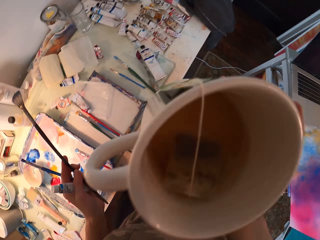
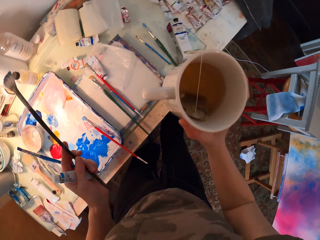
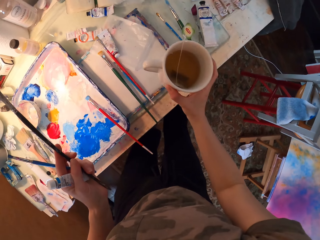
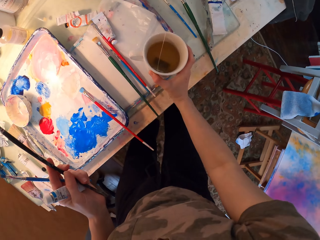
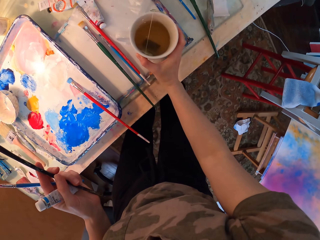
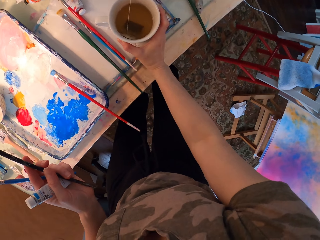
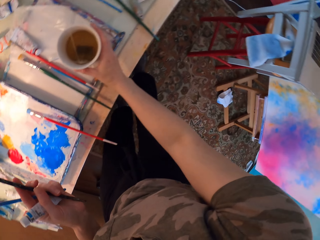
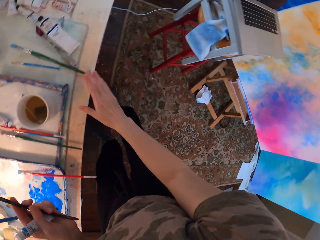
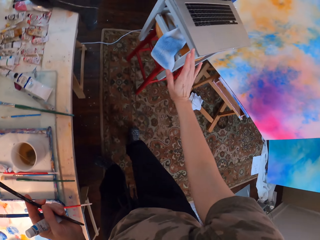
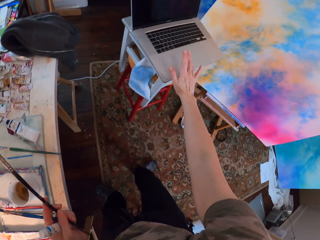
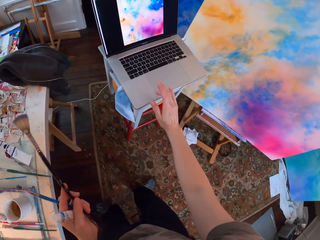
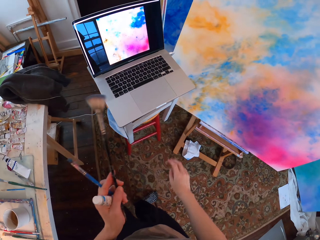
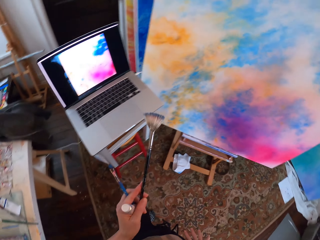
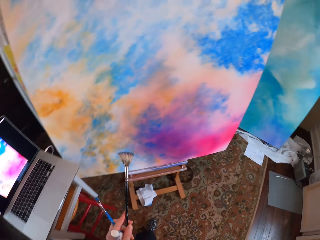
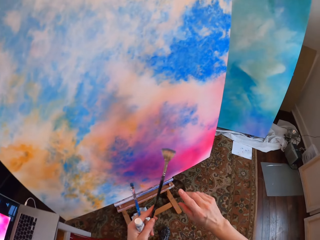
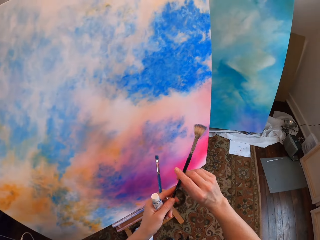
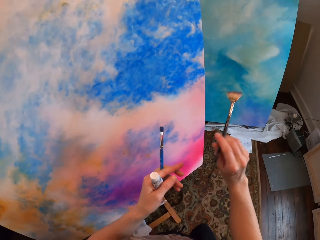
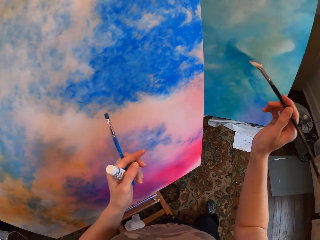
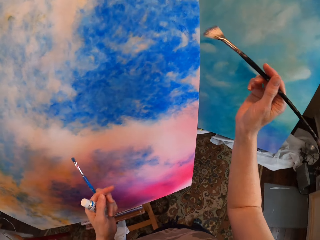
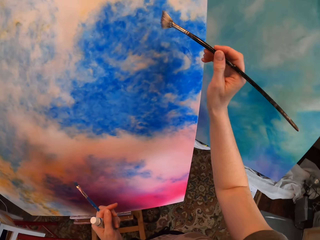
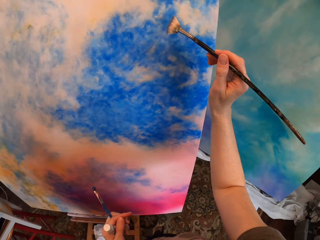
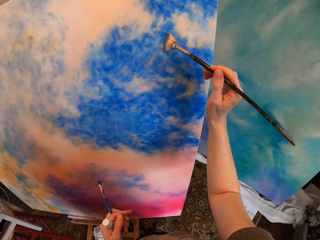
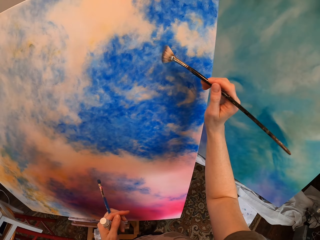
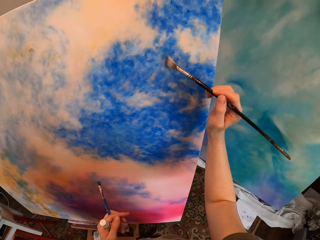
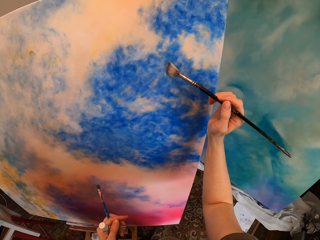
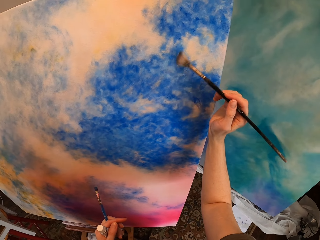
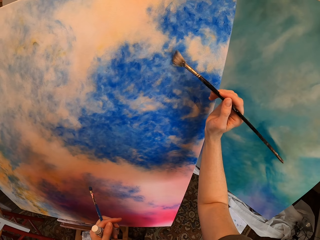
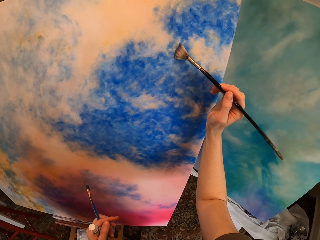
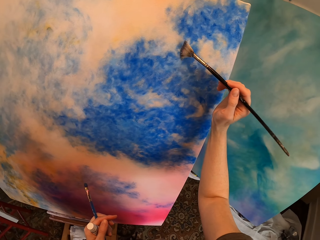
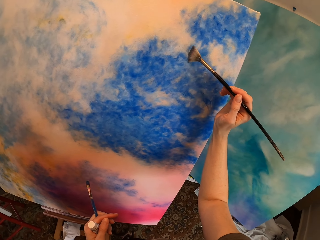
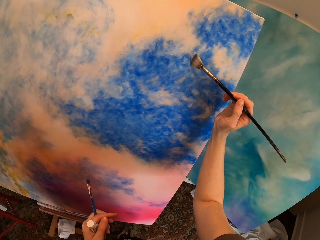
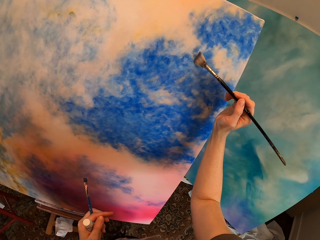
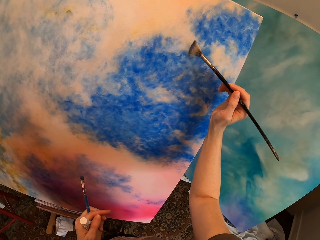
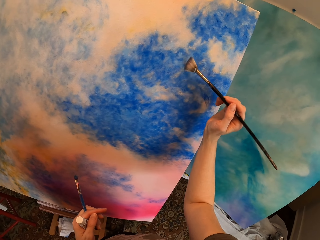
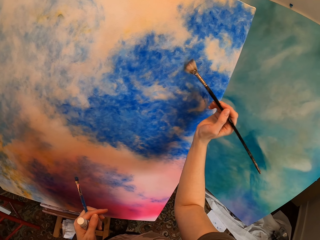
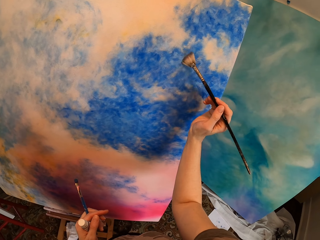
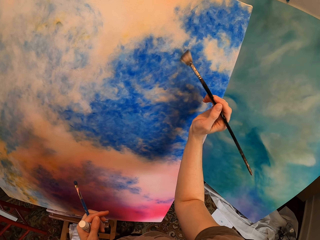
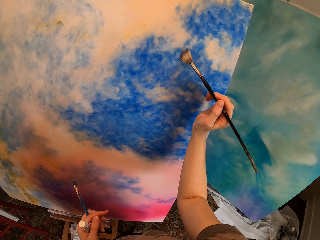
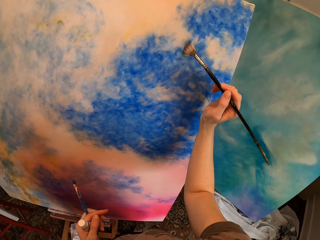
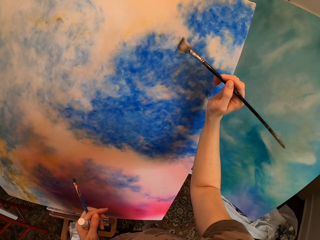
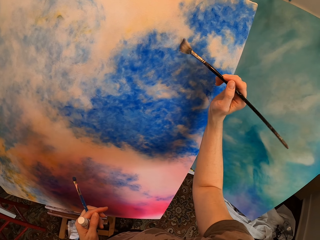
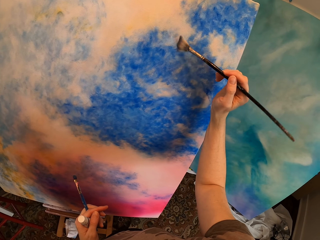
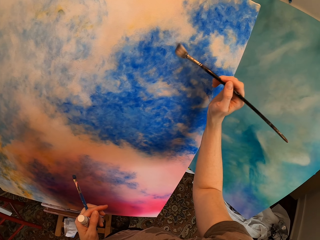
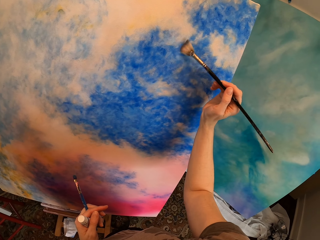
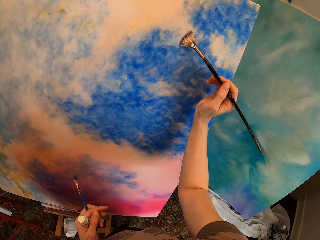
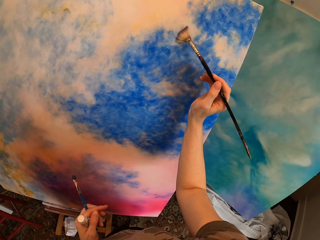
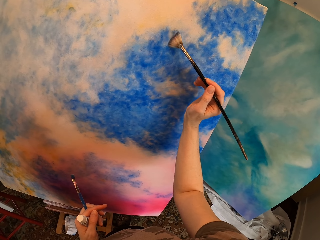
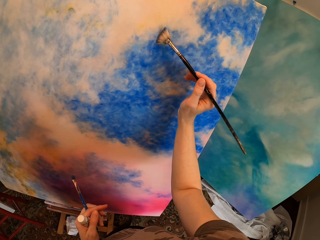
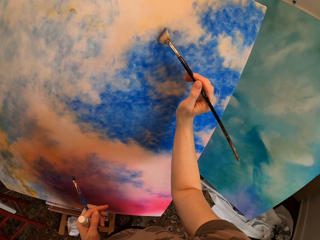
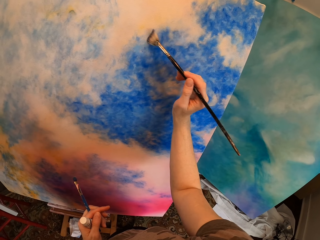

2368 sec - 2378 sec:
The camera wearer puts down the cup of tea. They tap the laptop and walk. They paint the board with the painting brush.

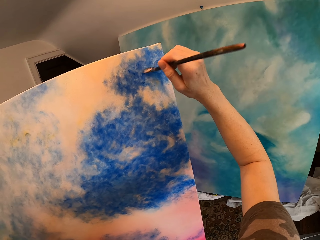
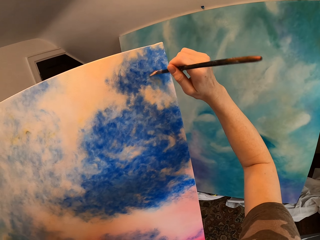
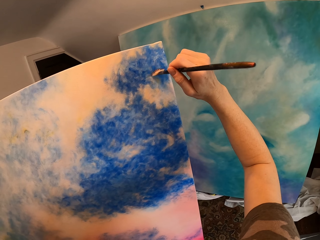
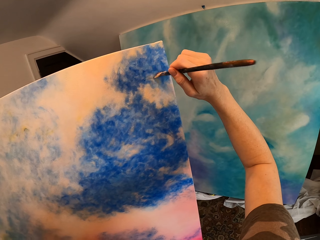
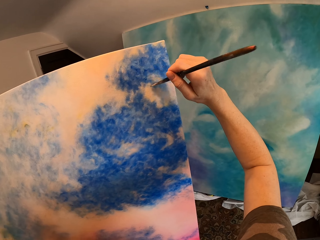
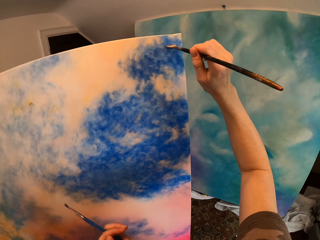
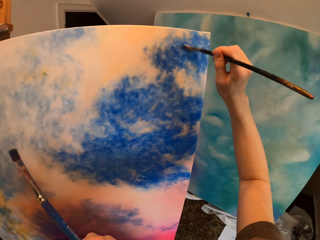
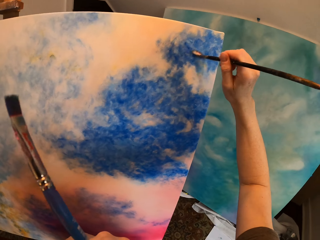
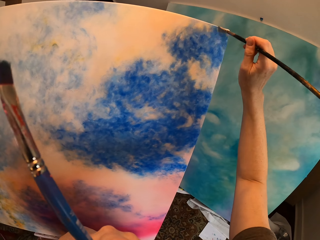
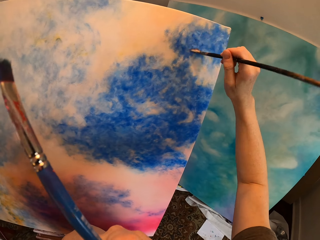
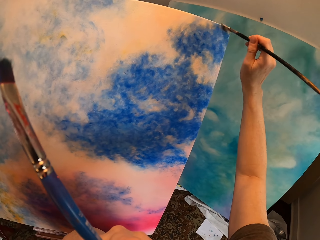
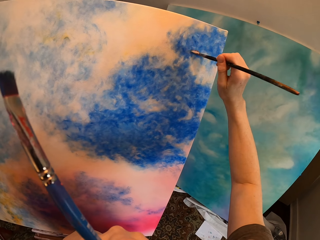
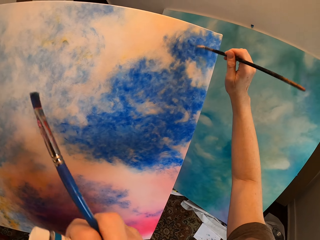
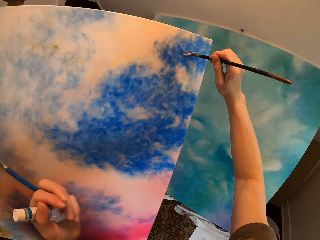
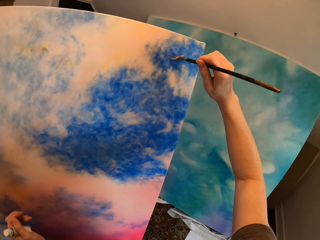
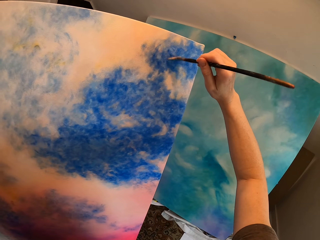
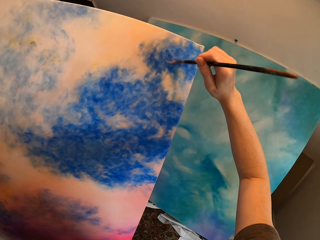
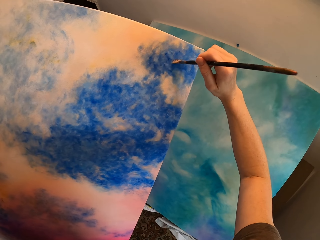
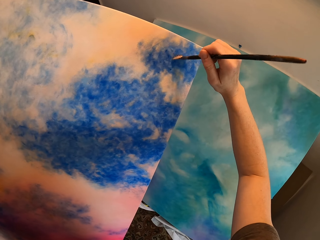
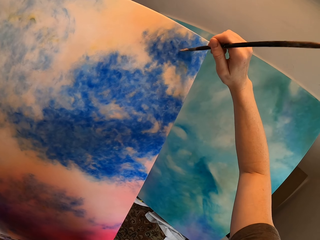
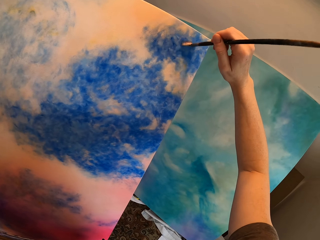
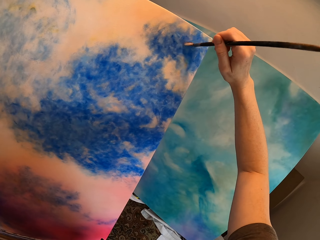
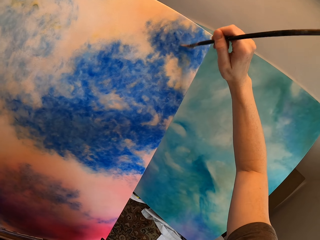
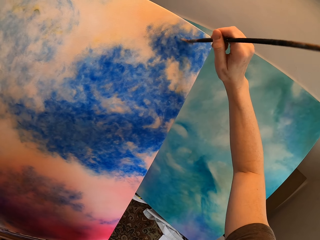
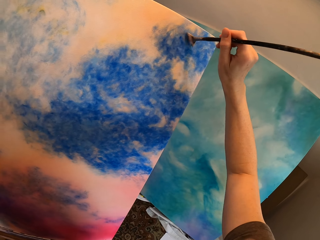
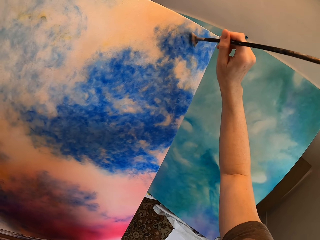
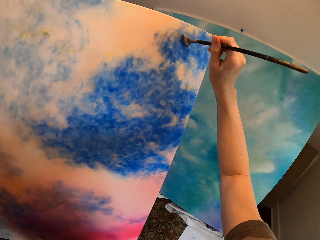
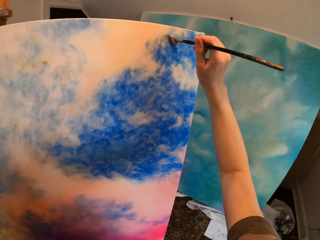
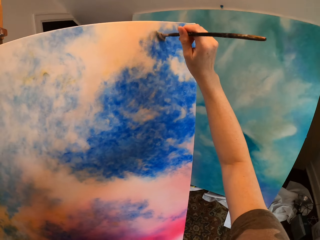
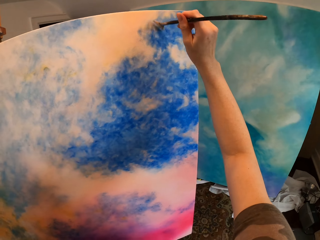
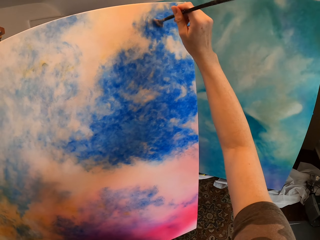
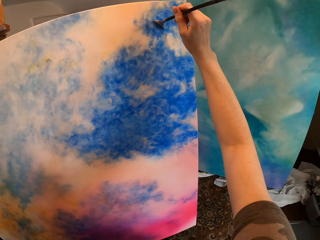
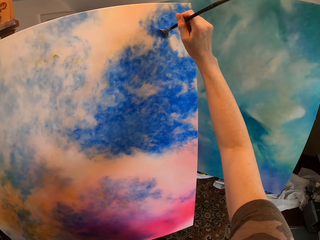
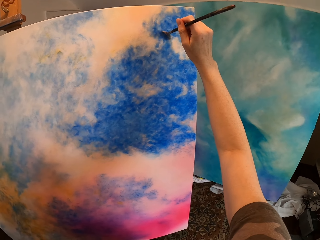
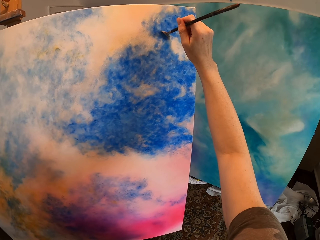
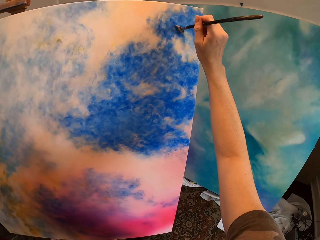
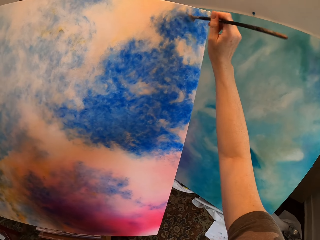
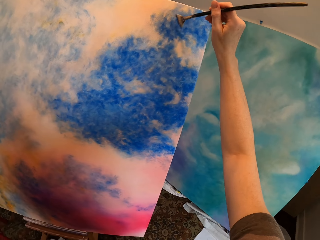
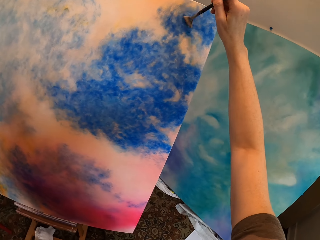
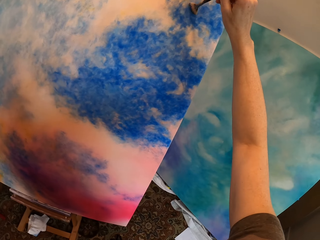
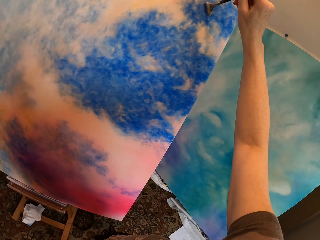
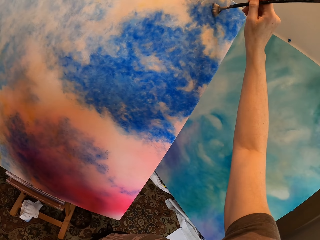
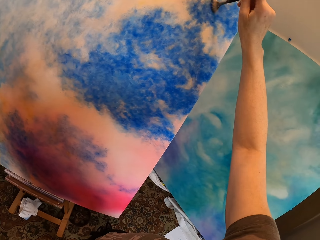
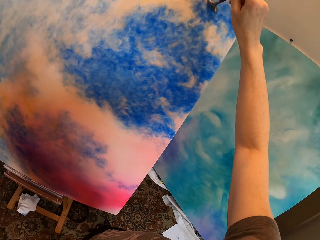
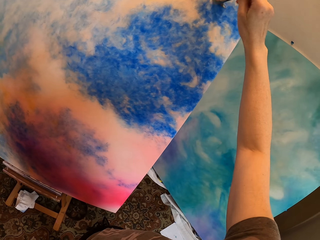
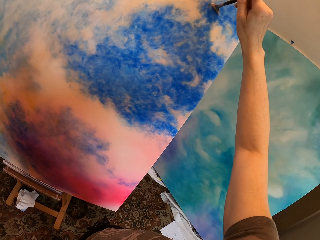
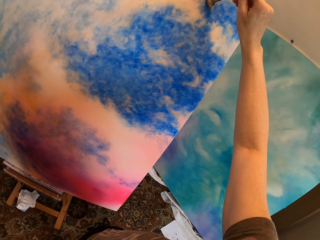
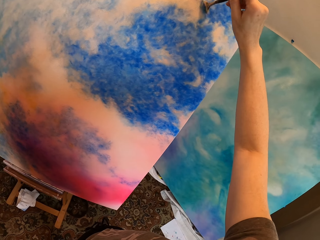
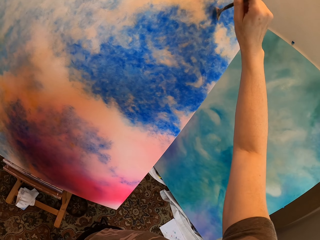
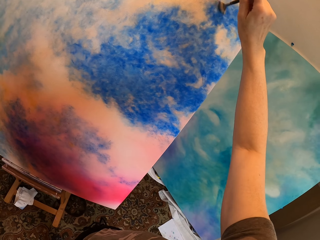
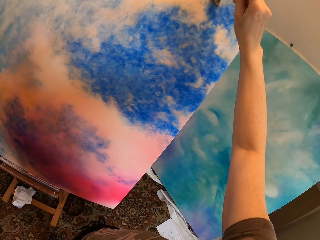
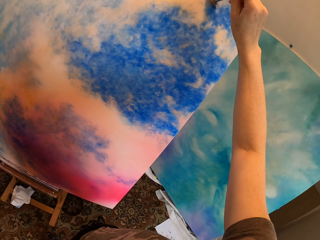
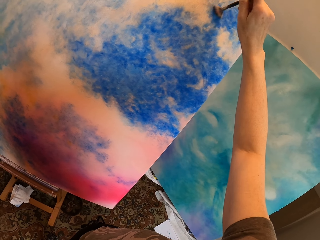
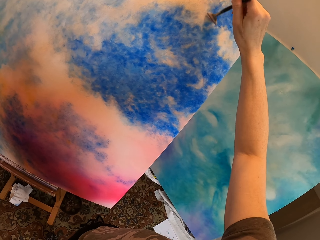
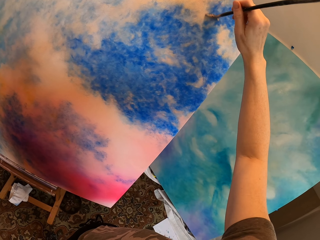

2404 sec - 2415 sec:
The camera wearer touches his face. He paints the paint board.
